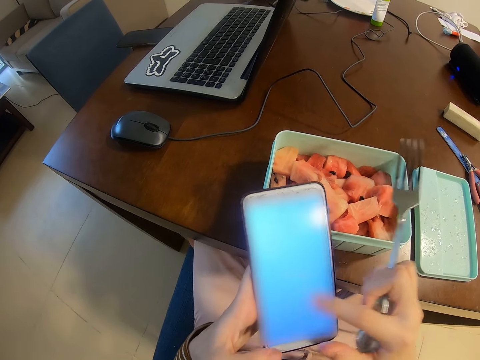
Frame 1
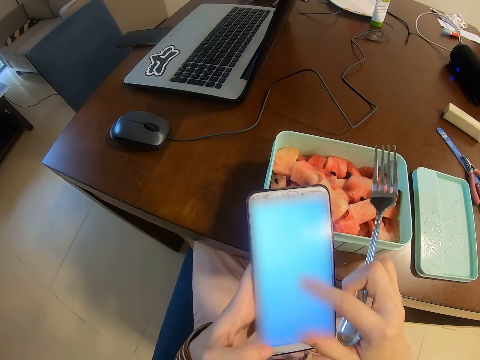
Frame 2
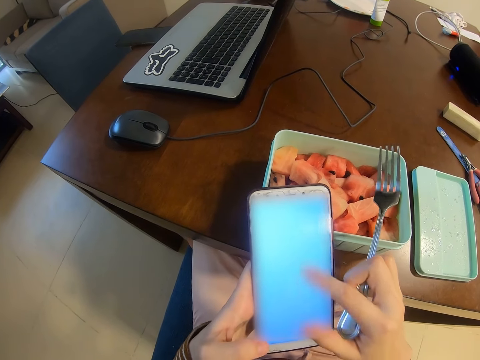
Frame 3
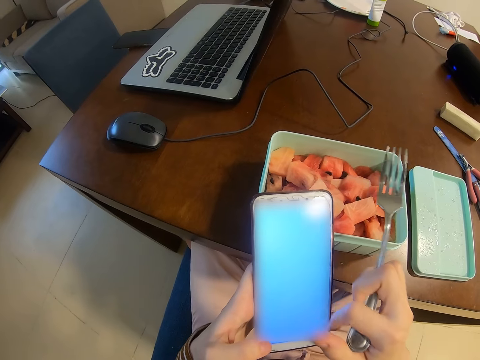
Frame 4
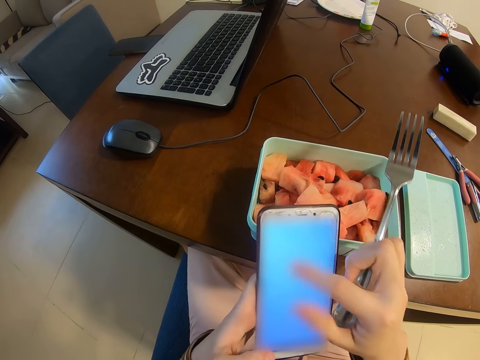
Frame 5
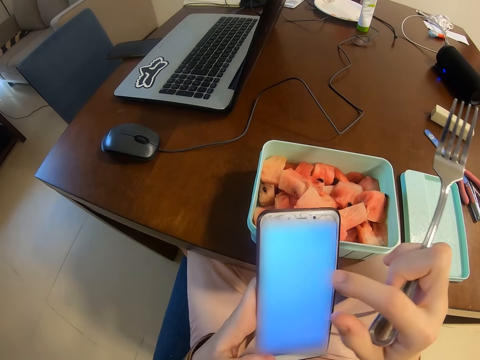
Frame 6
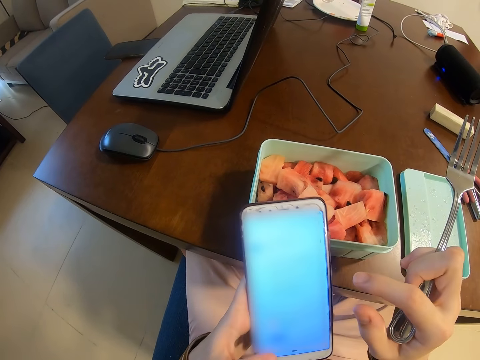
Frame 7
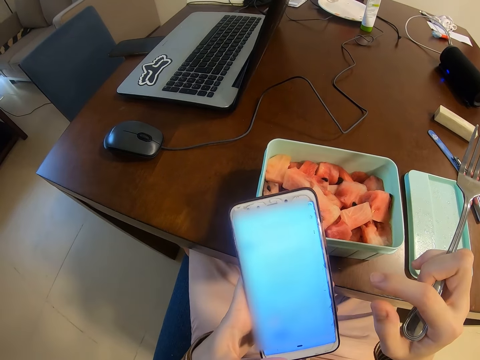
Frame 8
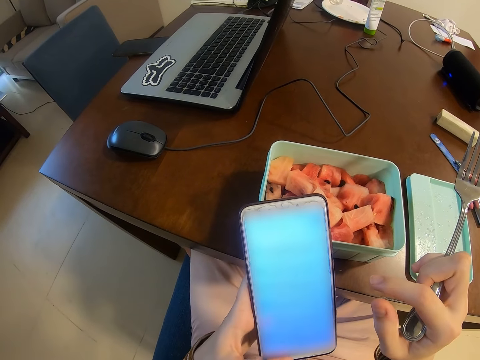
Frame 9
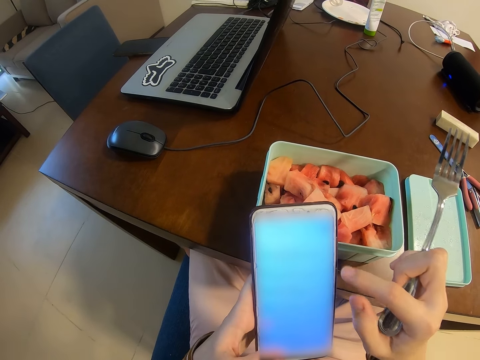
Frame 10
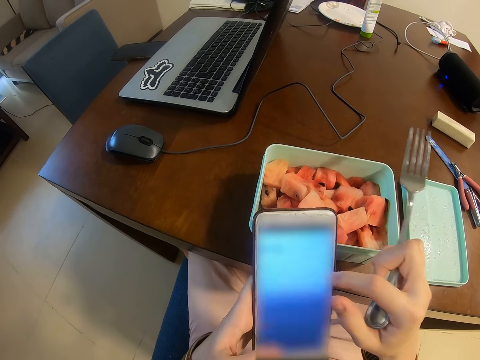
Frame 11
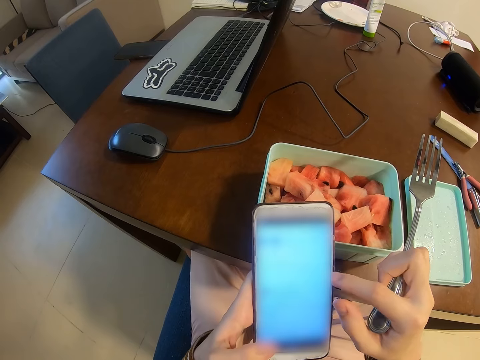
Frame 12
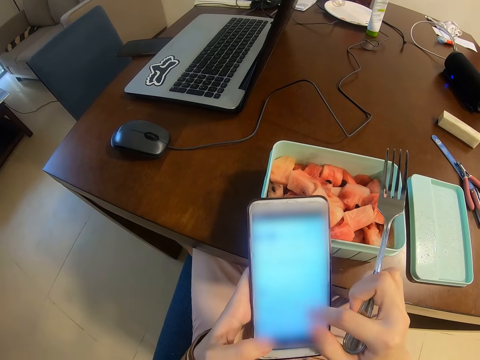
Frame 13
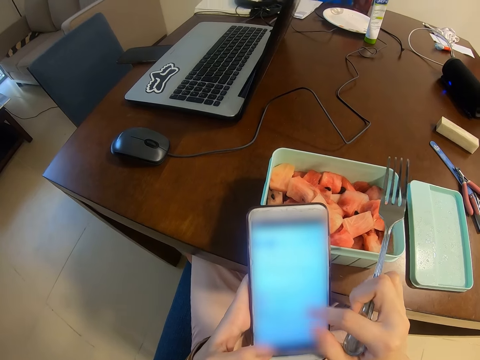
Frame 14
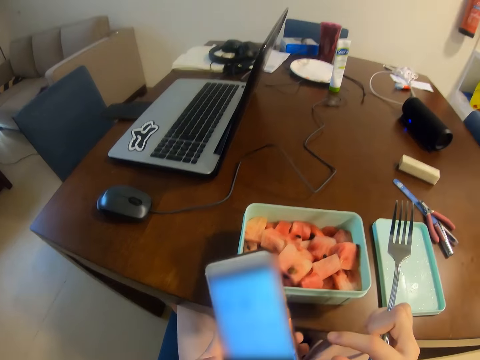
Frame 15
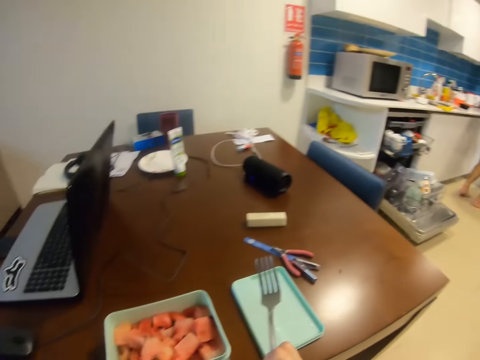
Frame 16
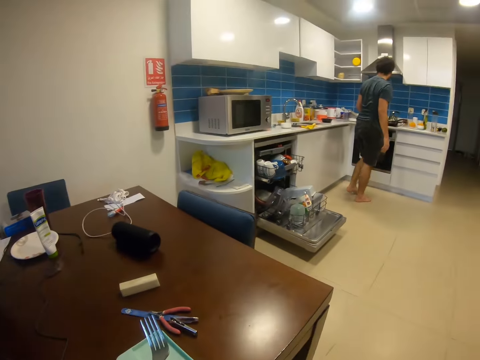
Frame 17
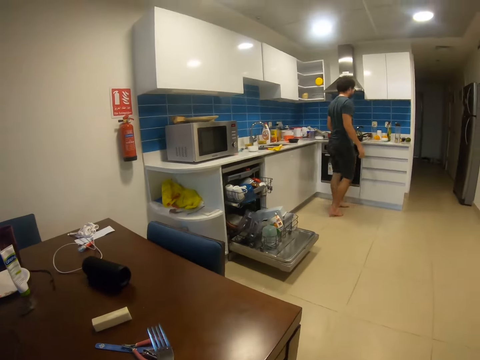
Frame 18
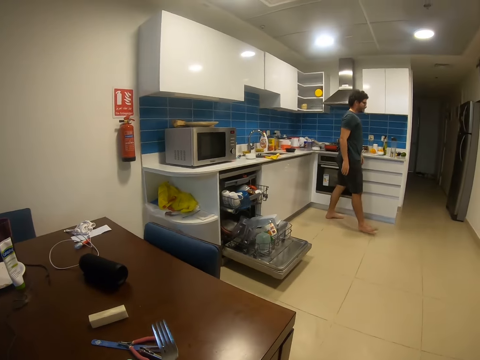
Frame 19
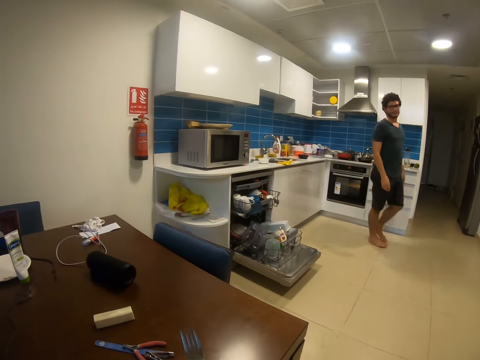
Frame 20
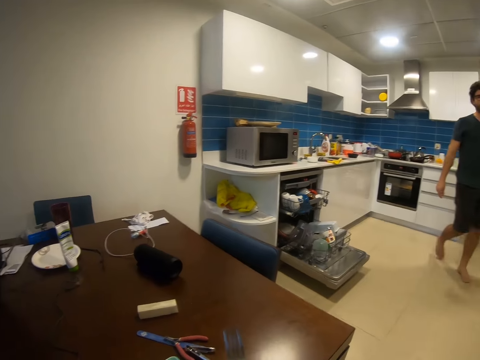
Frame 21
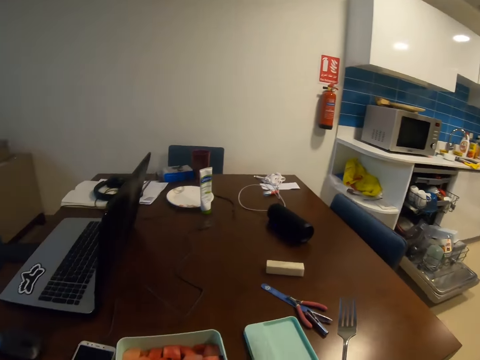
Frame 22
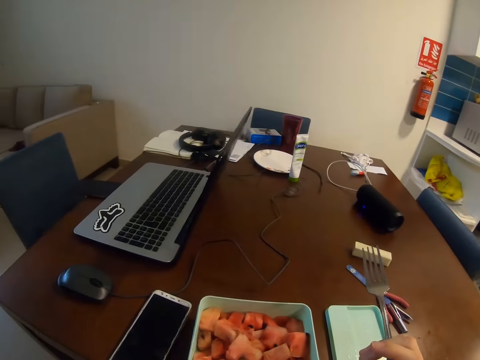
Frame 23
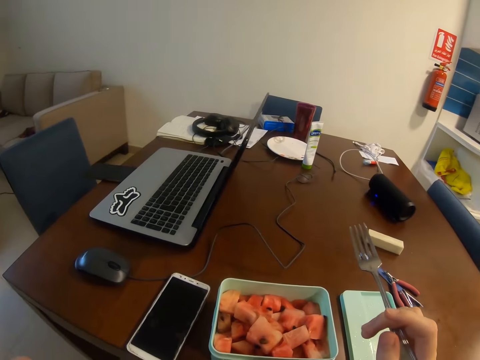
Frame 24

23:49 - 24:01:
The camera wearer scrolls the phone with the right hand. They operate the phone. They look sideways. A man moves around.

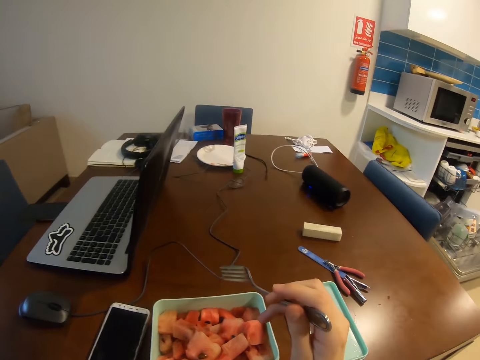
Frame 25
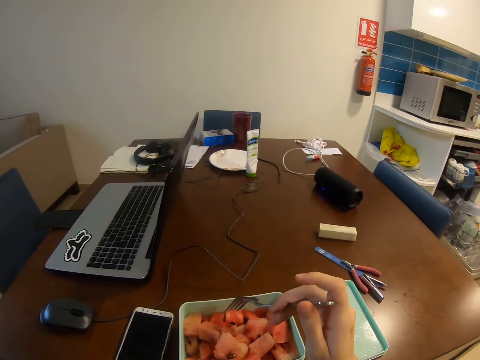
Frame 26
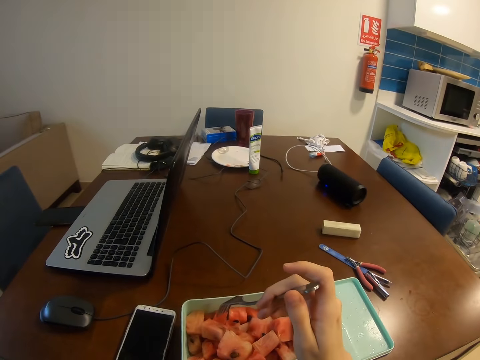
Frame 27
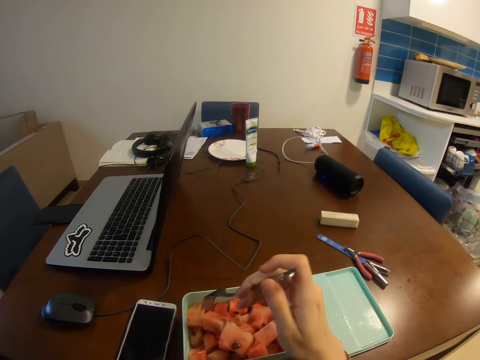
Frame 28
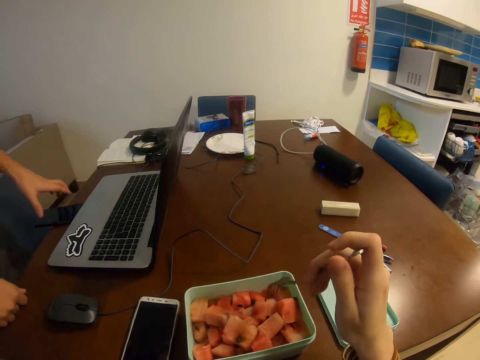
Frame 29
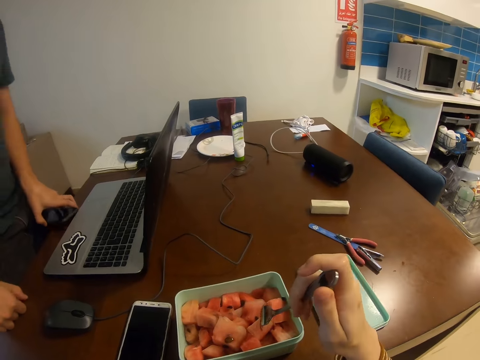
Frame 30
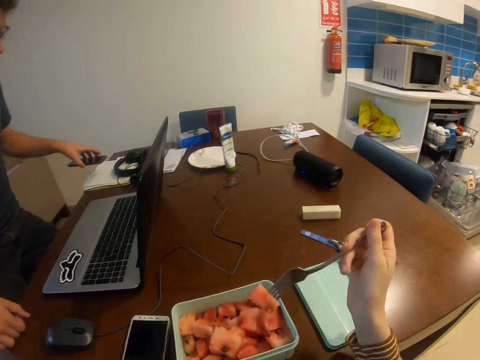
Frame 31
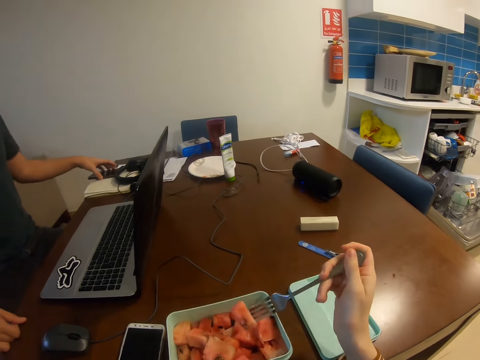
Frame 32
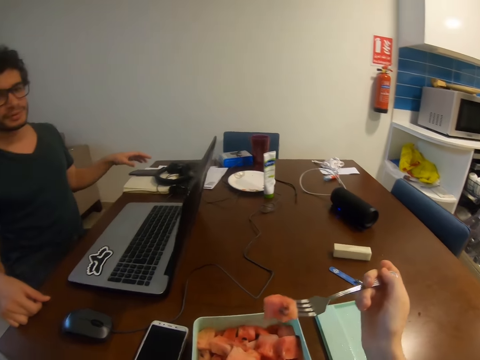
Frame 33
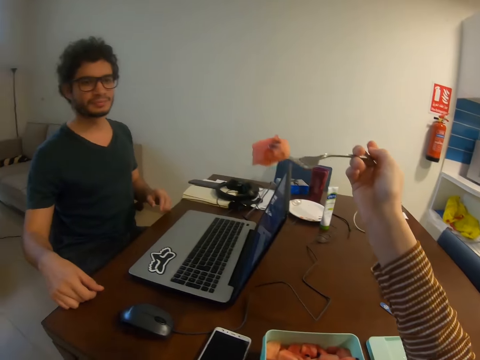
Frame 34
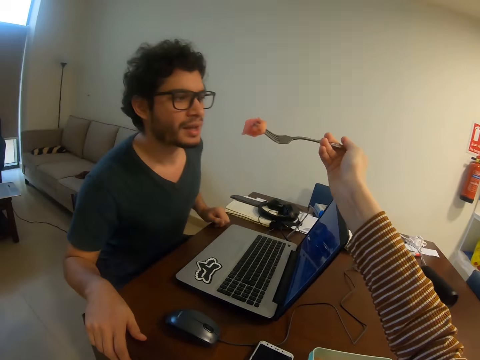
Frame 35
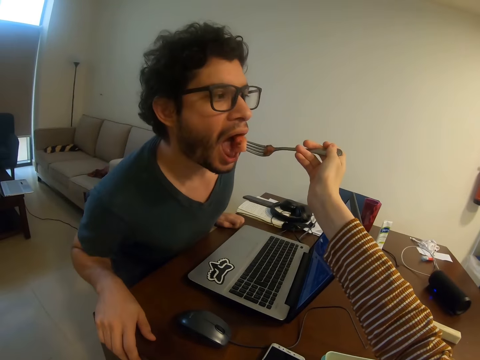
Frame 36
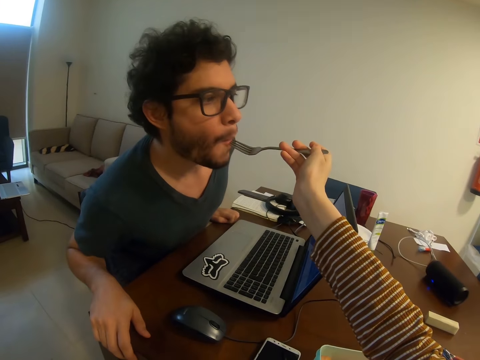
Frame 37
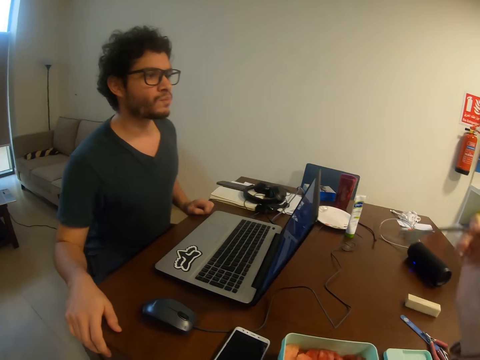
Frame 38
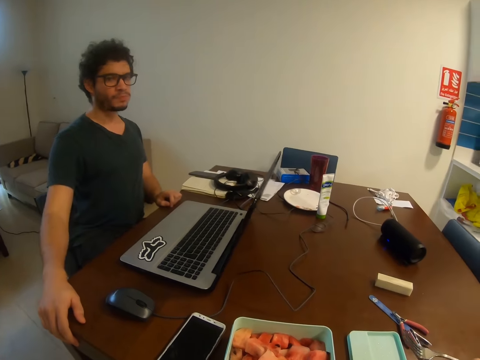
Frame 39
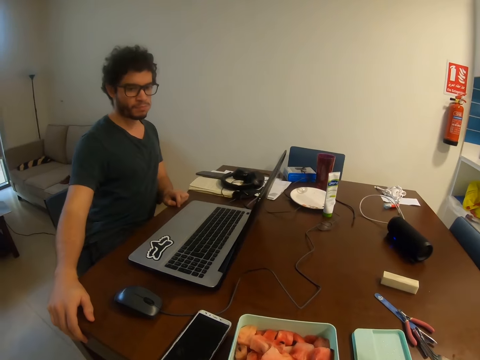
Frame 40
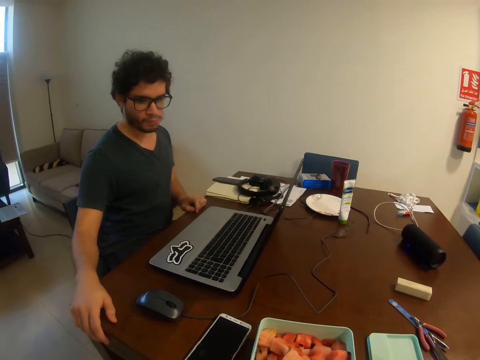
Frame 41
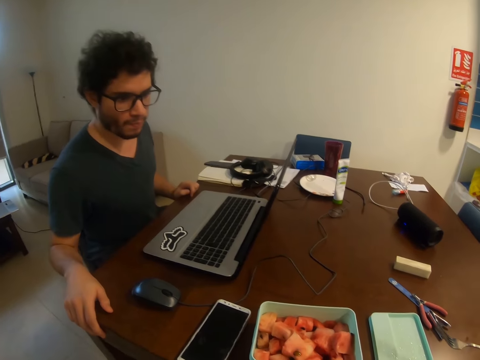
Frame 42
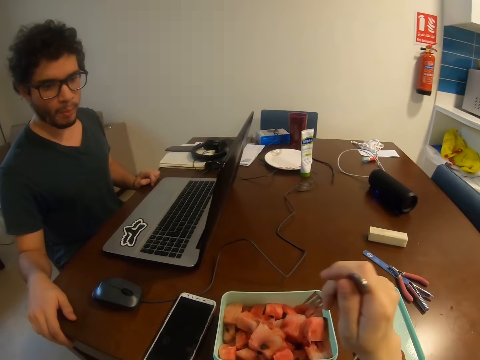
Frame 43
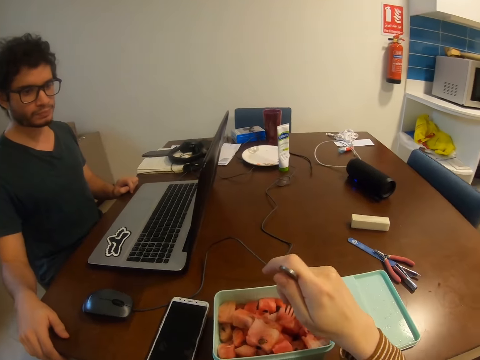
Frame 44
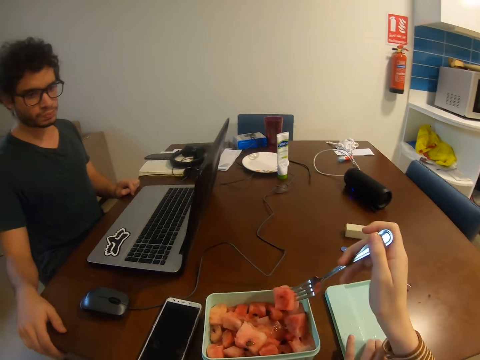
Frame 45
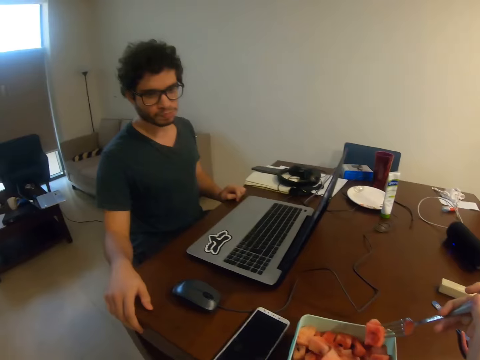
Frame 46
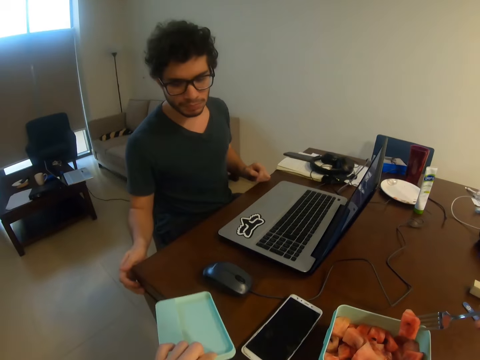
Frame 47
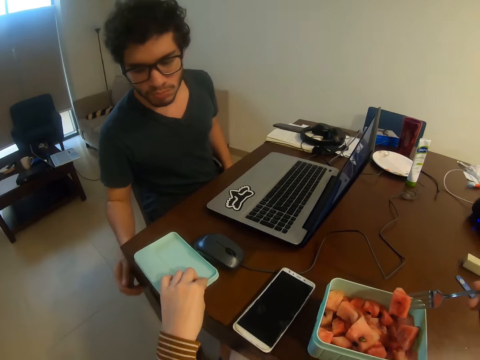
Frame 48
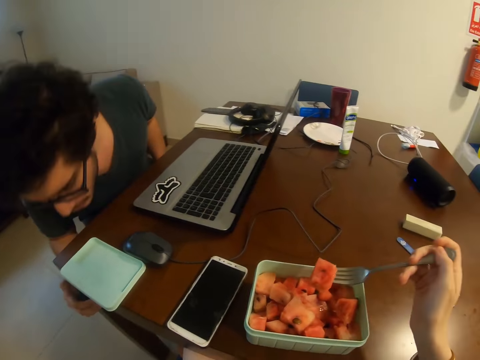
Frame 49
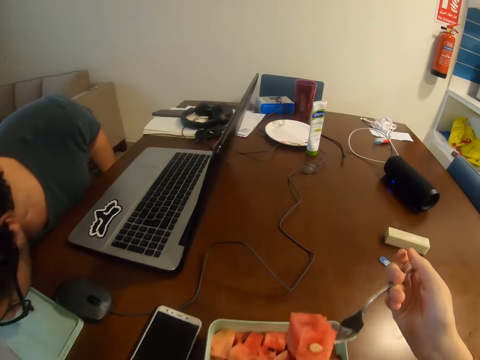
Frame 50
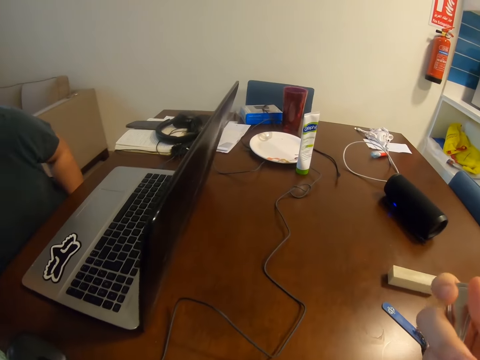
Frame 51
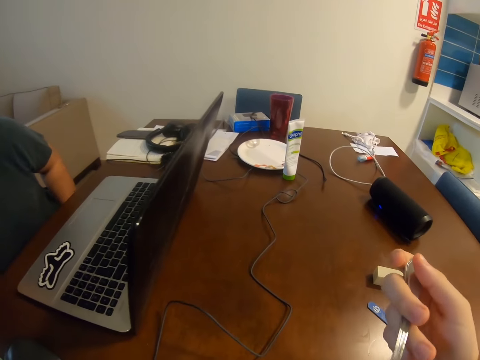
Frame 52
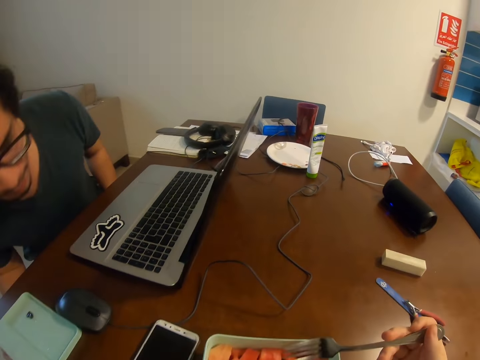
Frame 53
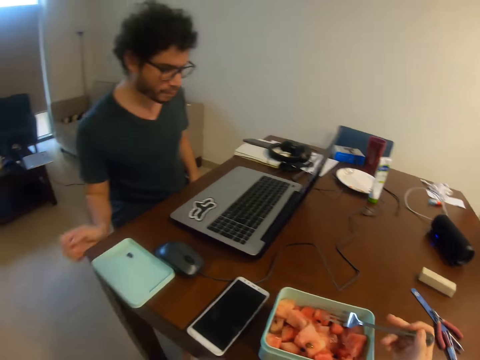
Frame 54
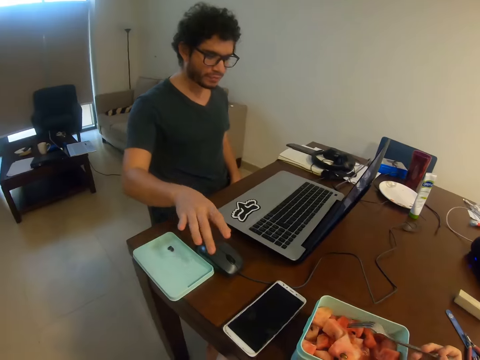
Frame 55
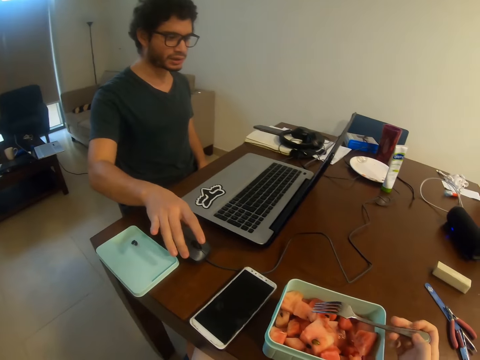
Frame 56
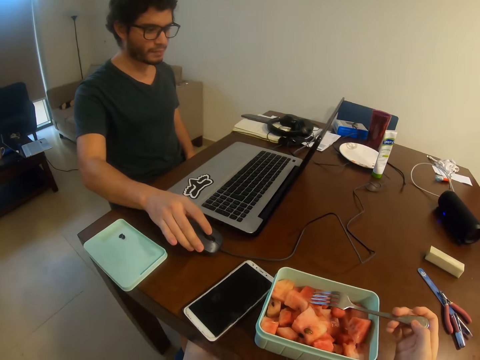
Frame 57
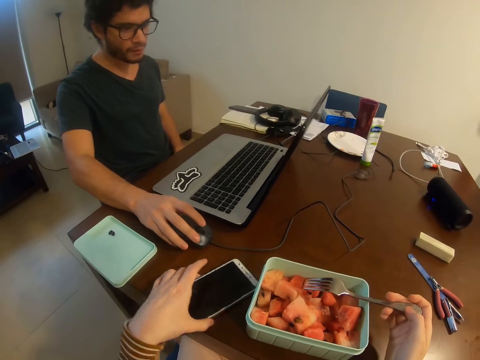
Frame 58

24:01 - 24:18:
The camera wearer moves the fork around. A man takes the phone. The camera wearer picks the melon from the dish with a fork. The man drops the phone, sits down, and bites the melon from the fork. The camera wearer picks the melon from the dish with the fork. They put the lid on the table with the left hand. The man spits seeds. The camera wearer eats the melon from the fork. The man holds the mouse. The camera wearer moves the phone.
